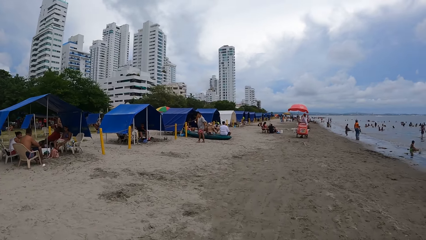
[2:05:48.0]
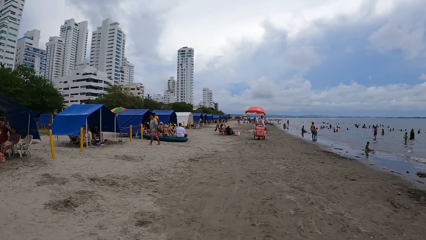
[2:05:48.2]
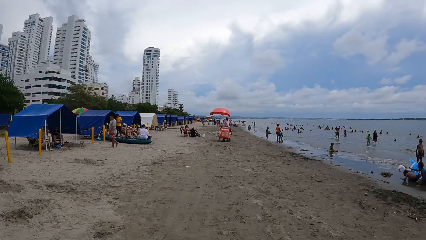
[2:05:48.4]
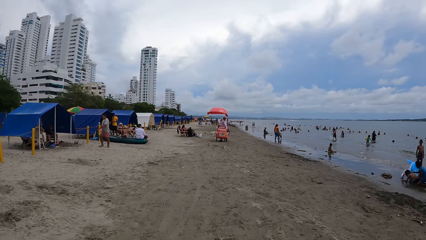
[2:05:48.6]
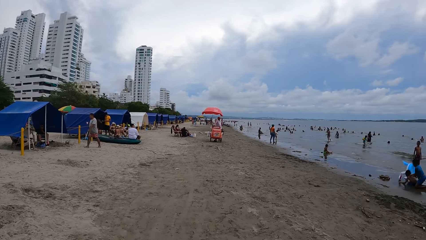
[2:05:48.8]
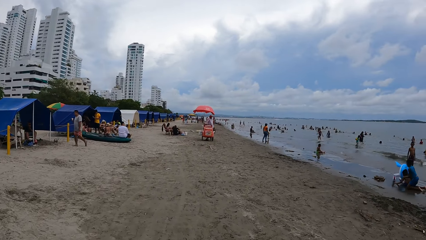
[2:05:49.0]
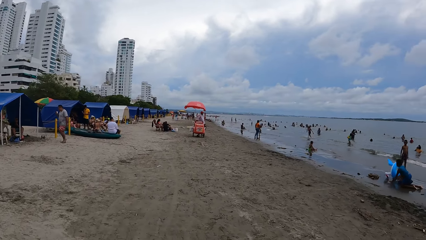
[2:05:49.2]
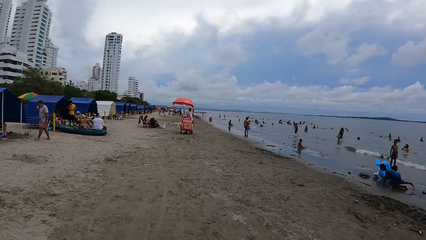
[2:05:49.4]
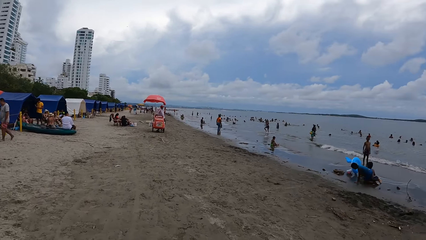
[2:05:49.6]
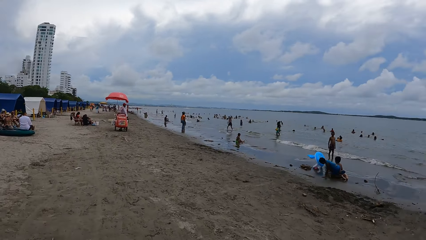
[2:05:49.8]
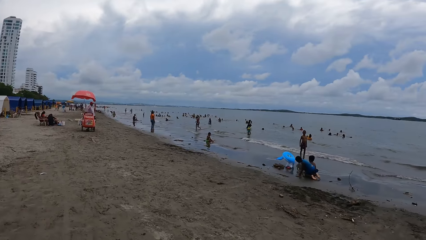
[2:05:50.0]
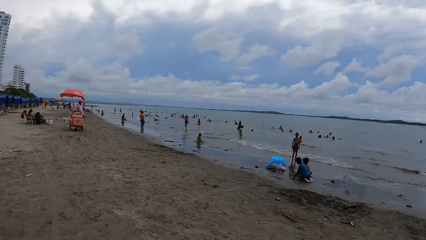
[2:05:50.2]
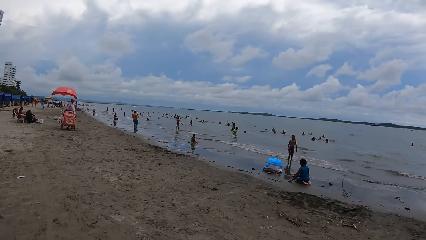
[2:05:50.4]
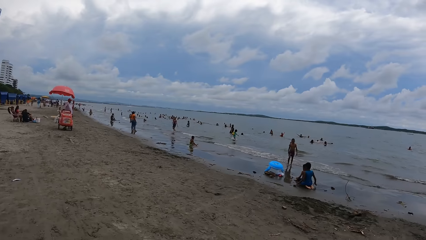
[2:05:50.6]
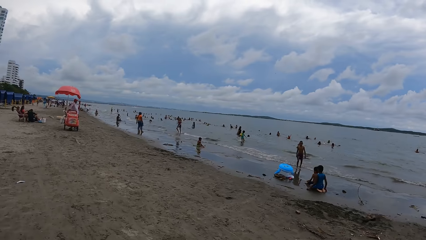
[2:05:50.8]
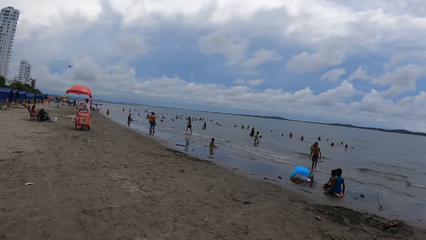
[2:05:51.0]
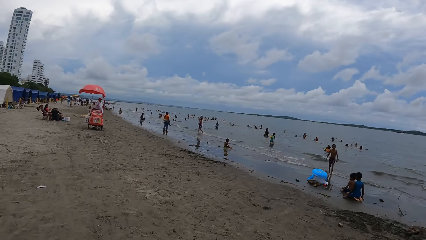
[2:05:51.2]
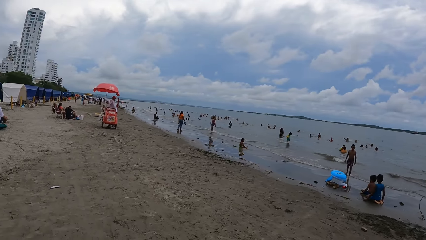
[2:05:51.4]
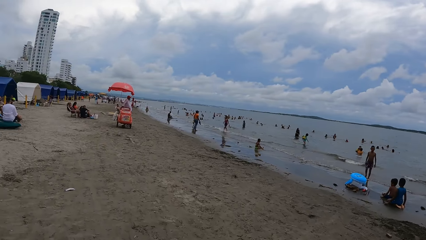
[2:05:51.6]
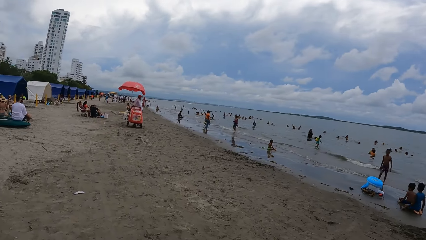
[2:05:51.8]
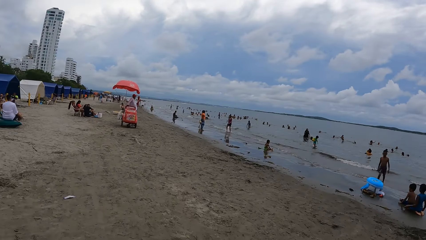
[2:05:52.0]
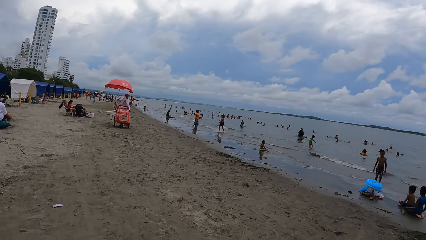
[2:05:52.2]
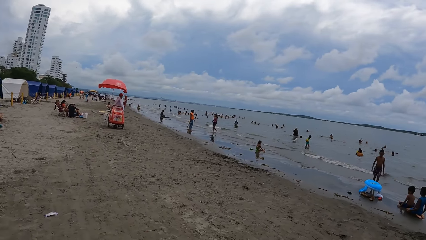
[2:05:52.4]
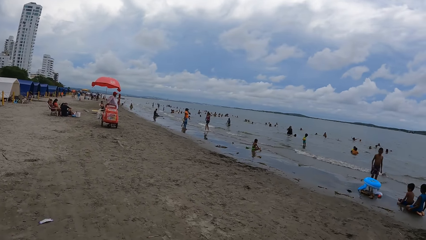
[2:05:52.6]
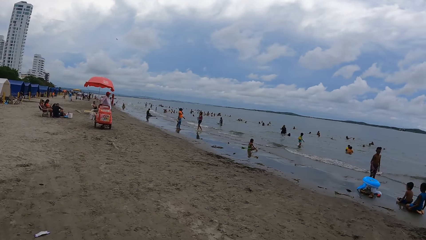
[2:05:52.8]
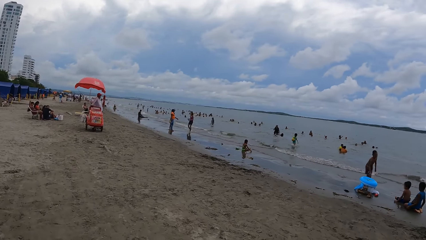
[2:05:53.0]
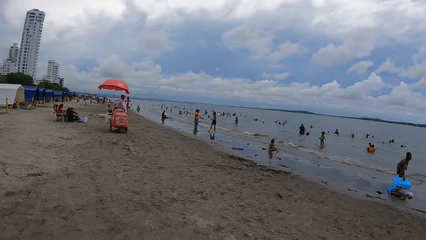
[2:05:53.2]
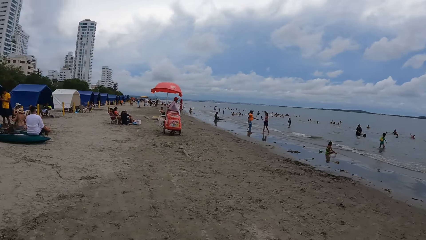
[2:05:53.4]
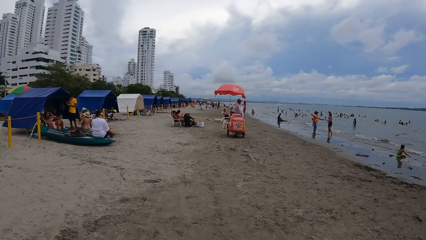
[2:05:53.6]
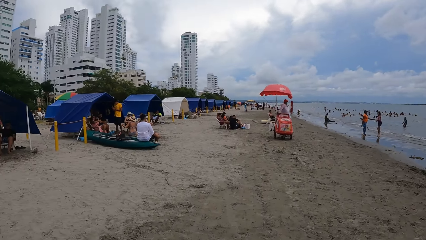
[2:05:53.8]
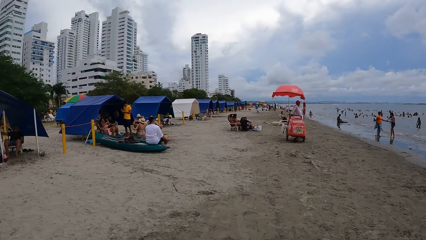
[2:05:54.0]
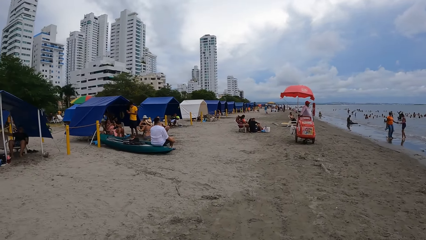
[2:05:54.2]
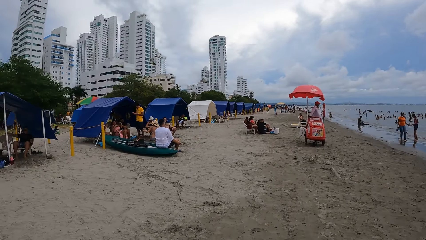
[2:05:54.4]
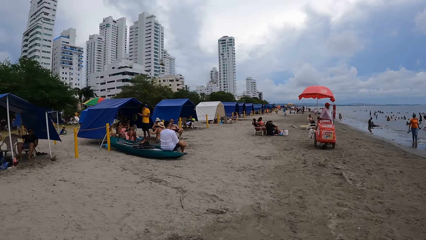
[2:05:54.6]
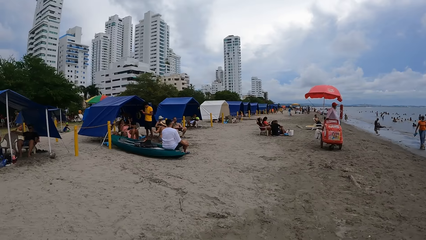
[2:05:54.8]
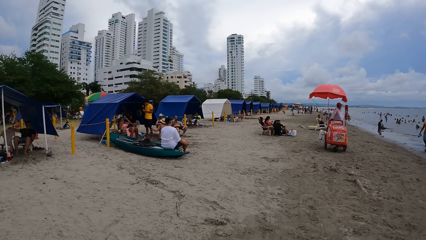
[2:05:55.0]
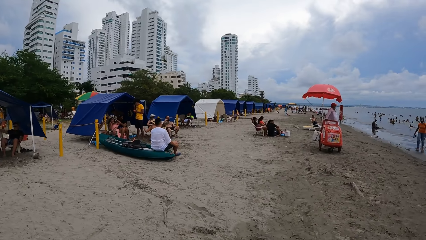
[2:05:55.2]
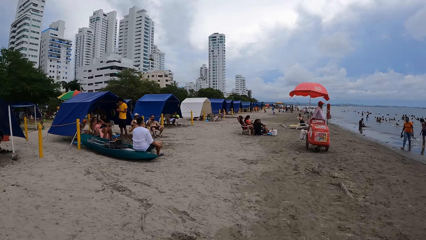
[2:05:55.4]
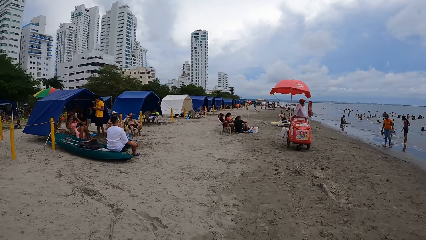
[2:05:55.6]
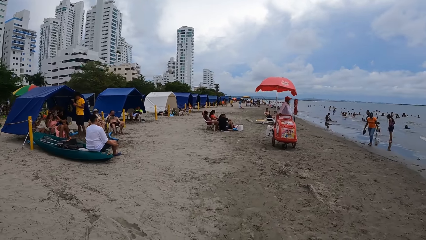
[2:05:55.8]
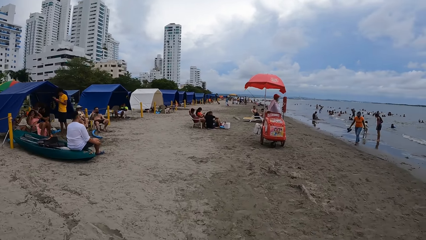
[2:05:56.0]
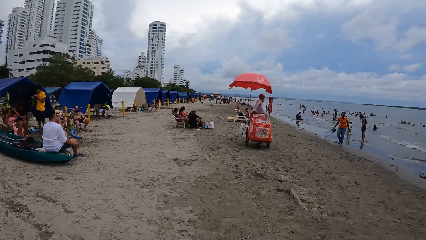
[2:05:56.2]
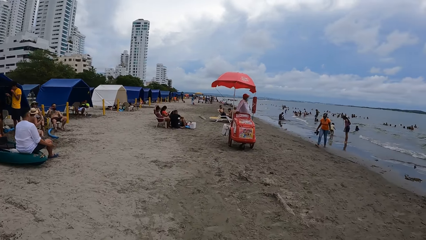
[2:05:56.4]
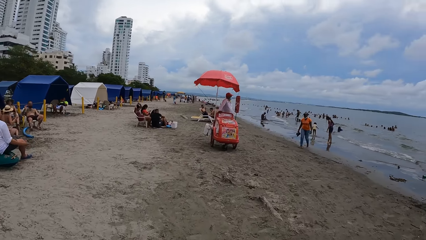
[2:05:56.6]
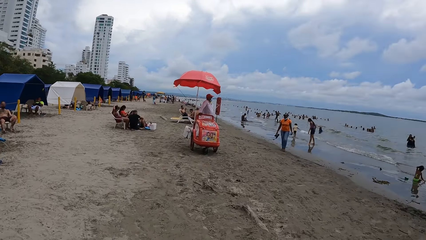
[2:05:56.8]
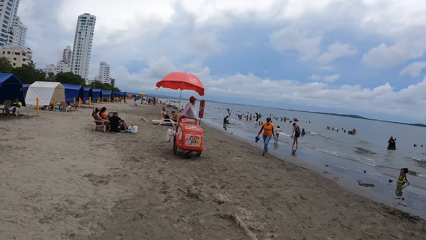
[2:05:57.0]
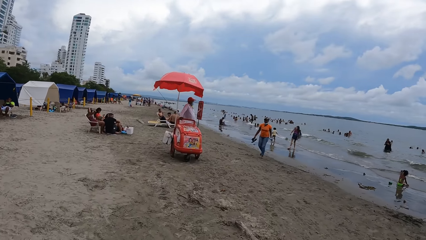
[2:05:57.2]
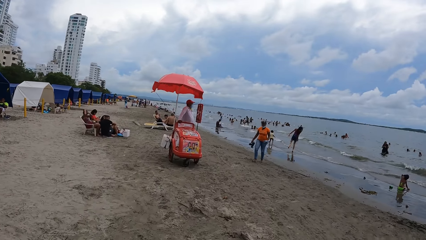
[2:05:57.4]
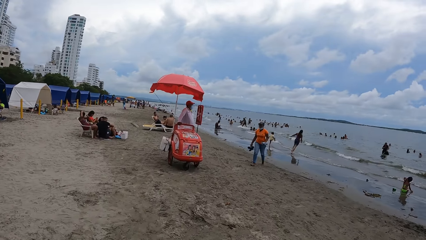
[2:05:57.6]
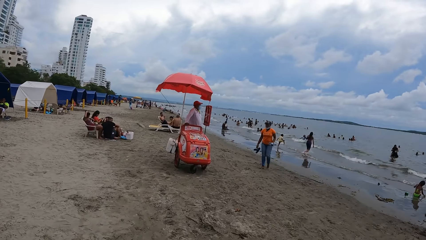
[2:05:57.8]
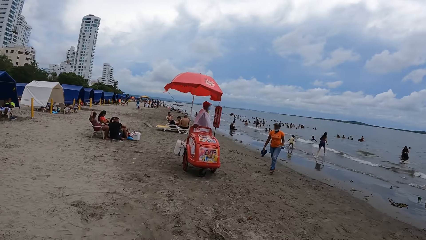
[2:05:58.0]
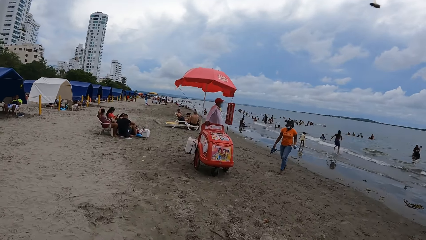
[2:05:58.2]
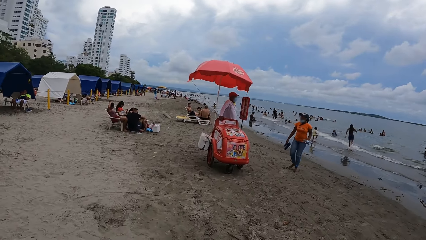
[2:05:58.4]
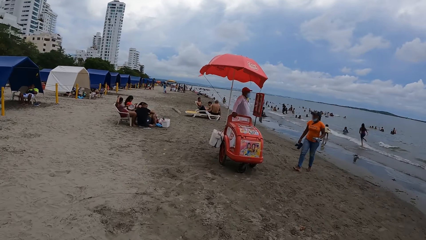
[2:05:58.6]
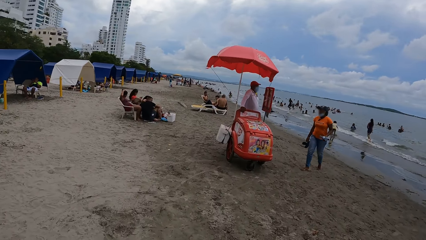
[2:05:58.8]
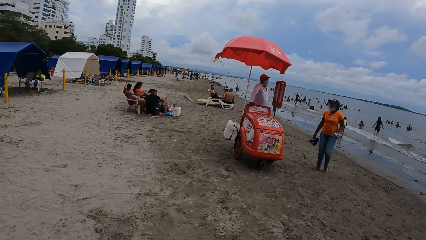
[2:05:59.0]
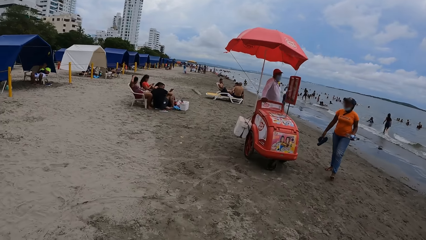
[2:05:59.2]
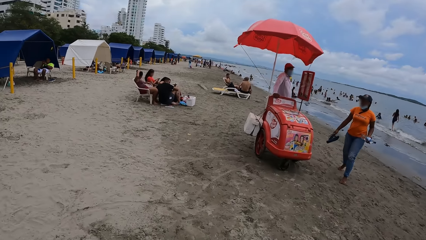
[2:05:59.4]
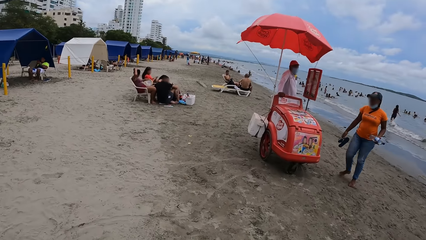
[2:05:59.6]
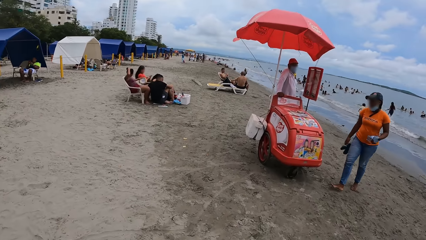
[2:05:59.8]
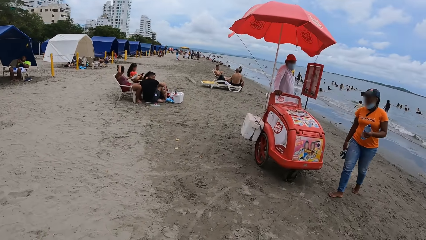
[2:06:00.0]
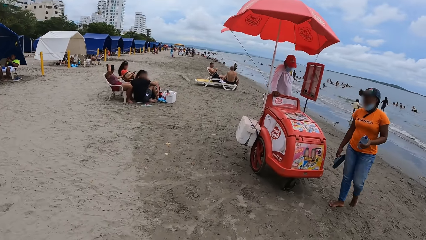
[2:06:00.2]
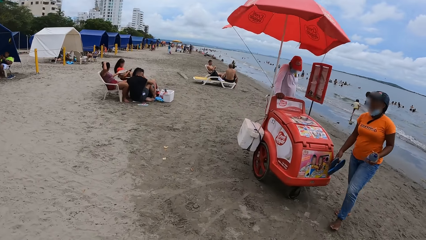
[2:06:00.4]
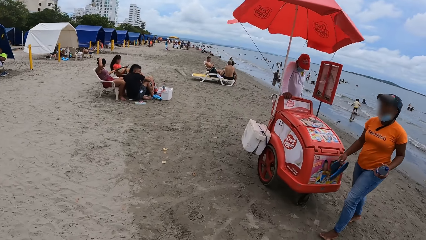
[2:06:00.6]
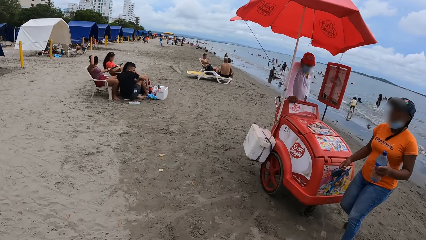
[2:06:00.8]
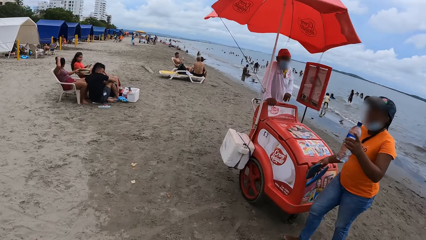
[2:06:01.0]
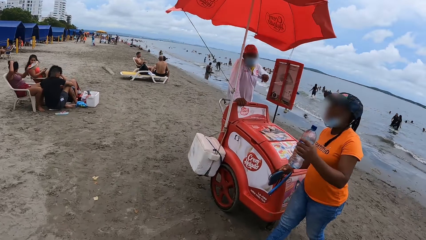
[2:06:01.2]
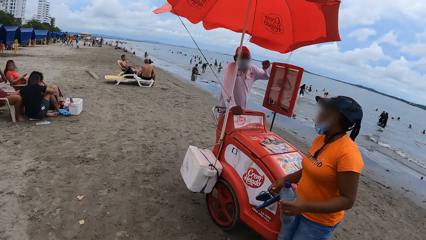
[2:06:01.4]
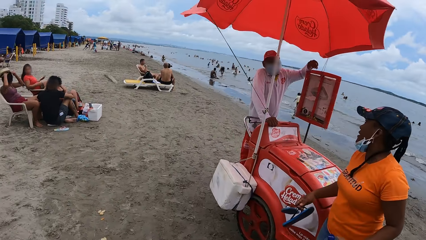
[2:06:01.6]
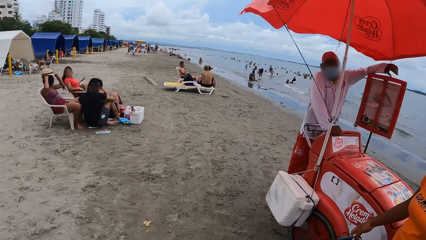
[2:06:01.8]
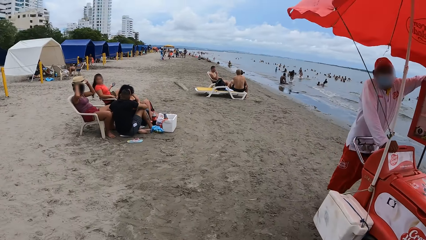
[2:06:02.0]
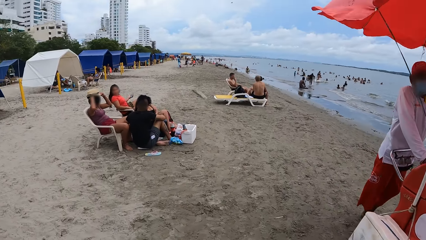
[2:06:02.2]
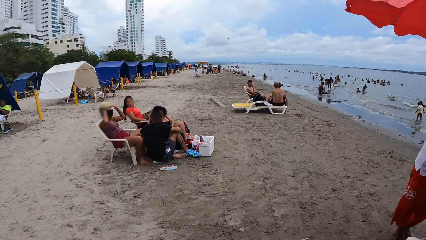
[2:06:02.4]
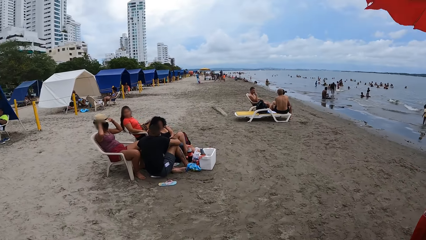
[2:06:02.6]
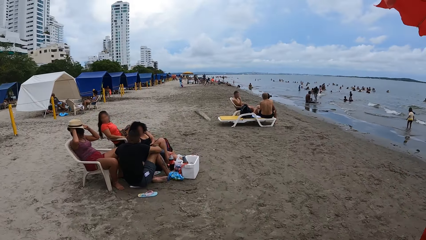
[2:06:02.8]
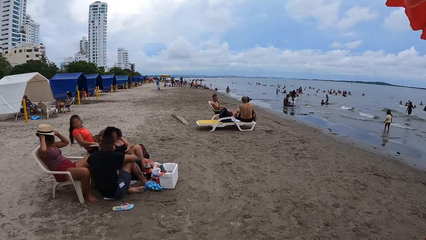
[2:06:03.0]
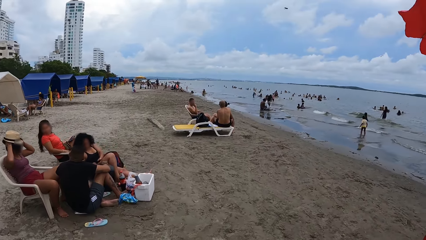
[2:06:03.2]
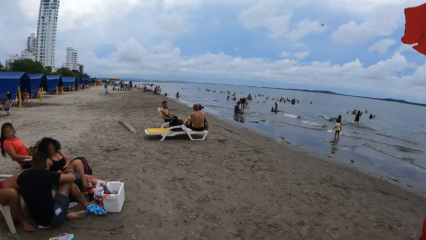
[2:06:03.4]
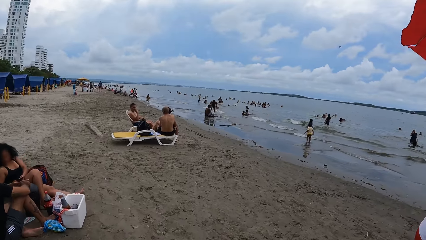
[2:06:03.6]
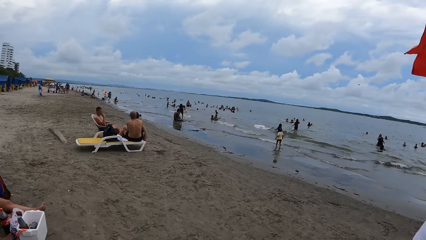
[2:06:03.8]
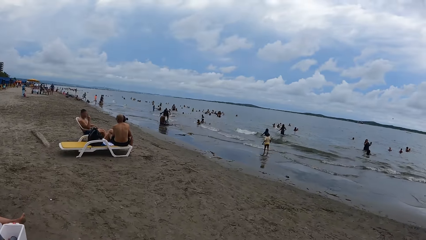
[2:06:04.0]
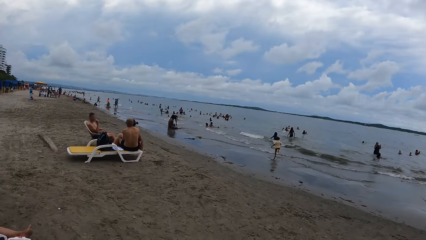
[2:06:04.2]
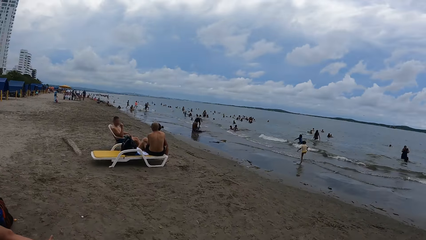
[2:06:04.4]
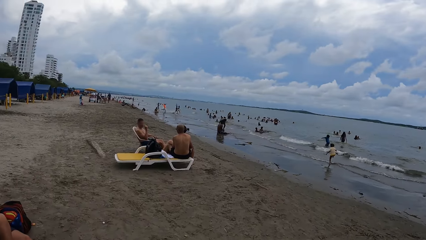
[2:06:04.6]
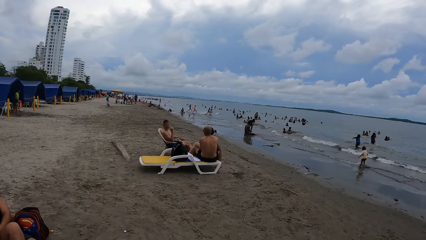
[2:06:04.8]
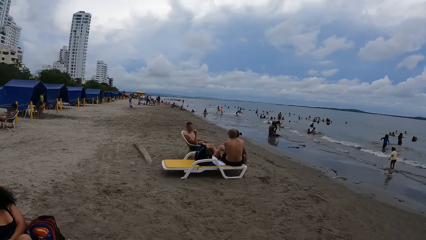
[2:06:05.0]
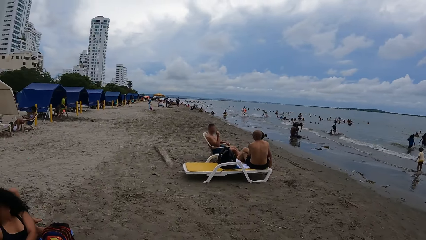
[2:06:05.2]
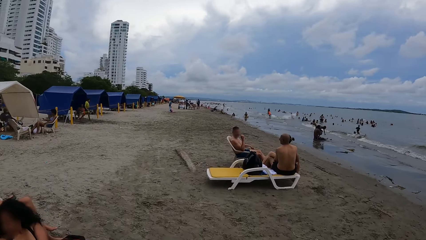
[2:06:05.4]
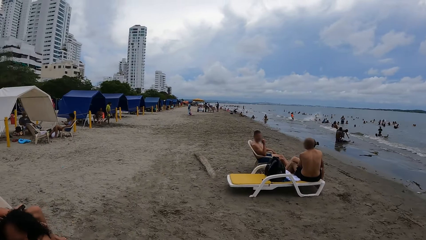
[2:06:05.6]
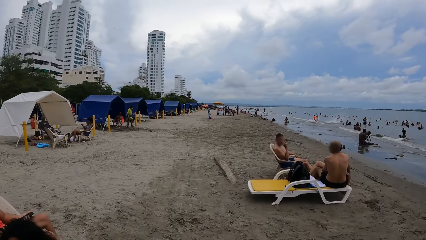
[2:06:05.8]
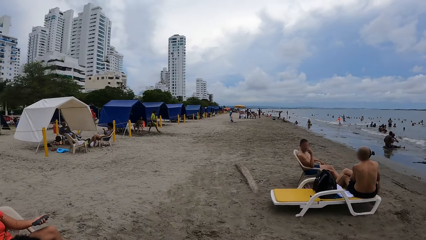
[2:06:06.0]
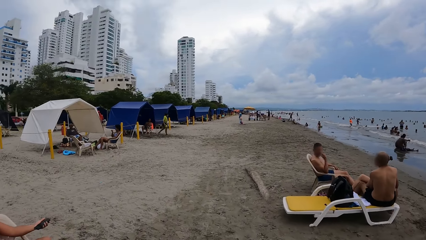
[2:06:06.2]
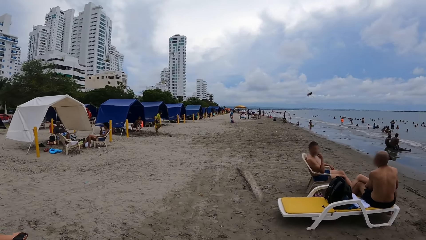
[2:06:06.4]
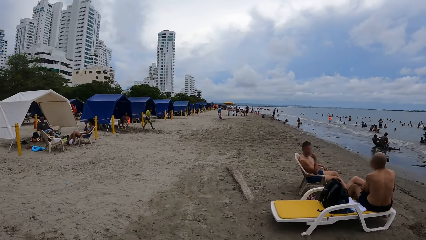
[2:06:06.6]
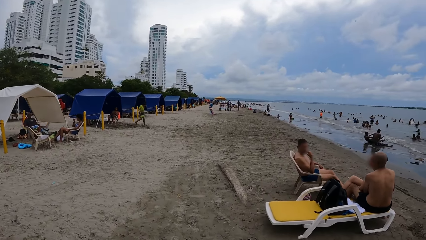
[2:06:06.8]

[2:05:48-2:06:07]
The camera wearer looks around the beach. They walk along the beach. They look around the beach. They walk along the beach.
